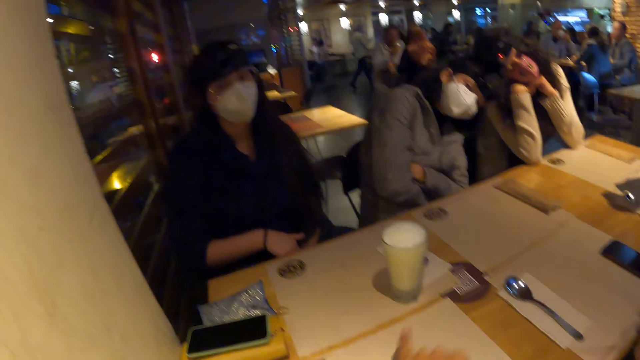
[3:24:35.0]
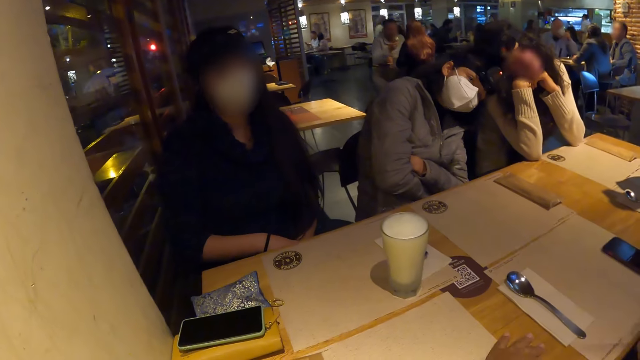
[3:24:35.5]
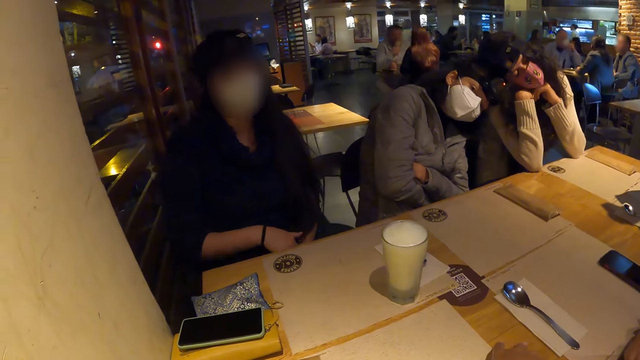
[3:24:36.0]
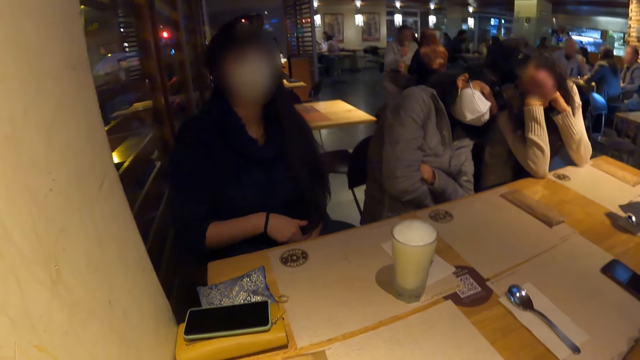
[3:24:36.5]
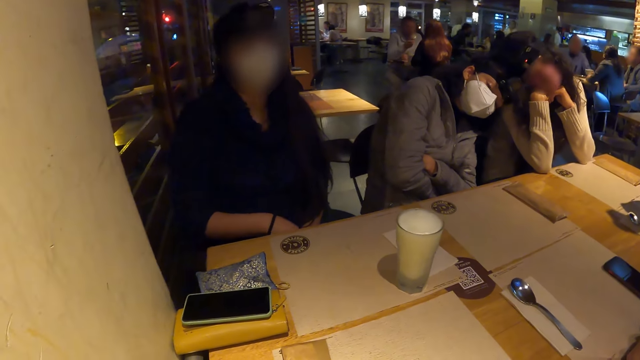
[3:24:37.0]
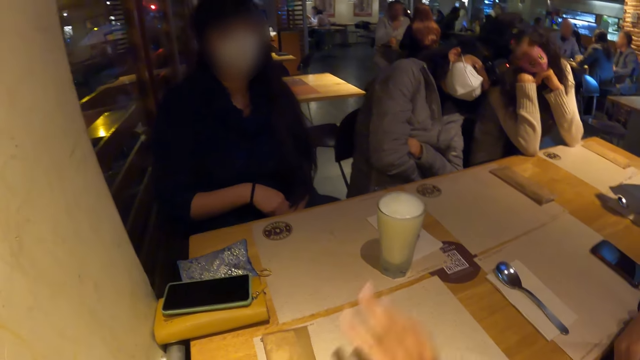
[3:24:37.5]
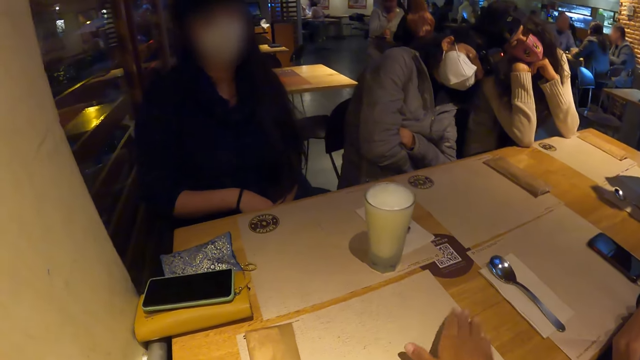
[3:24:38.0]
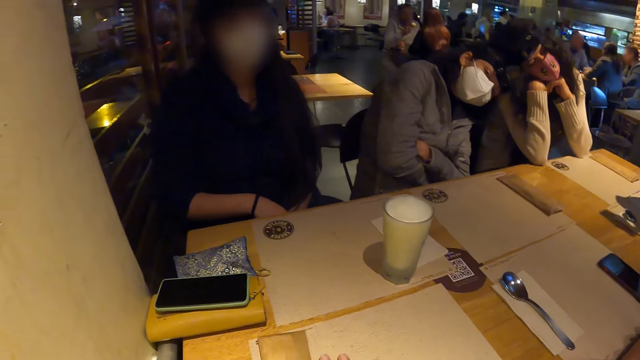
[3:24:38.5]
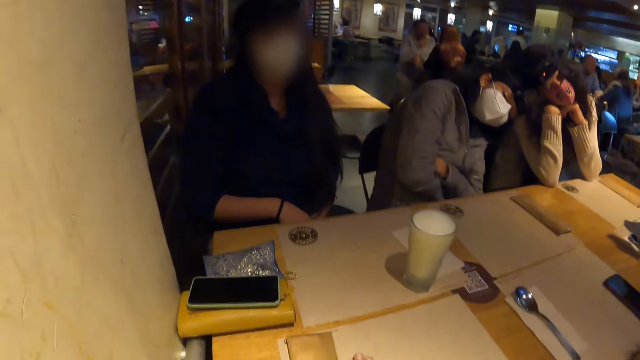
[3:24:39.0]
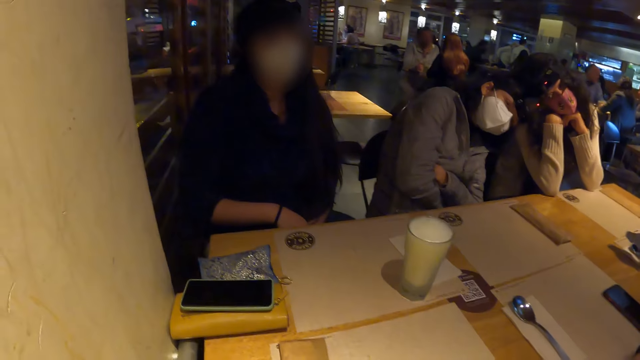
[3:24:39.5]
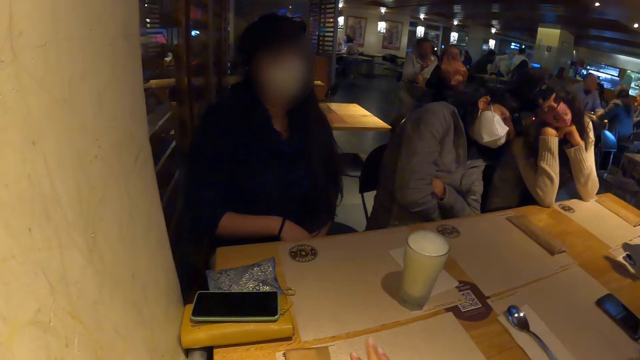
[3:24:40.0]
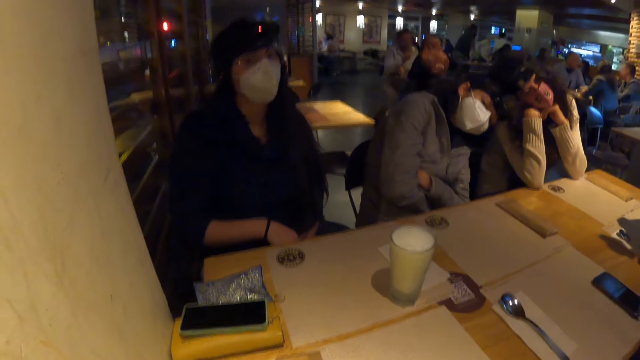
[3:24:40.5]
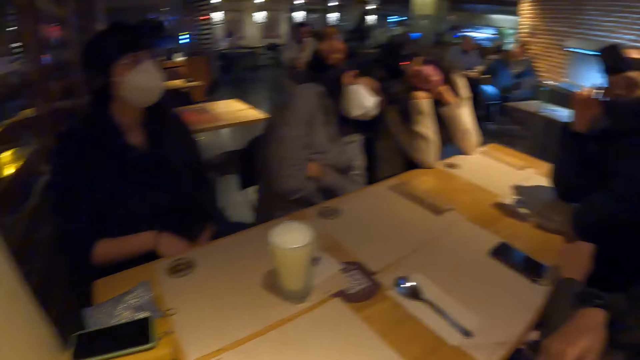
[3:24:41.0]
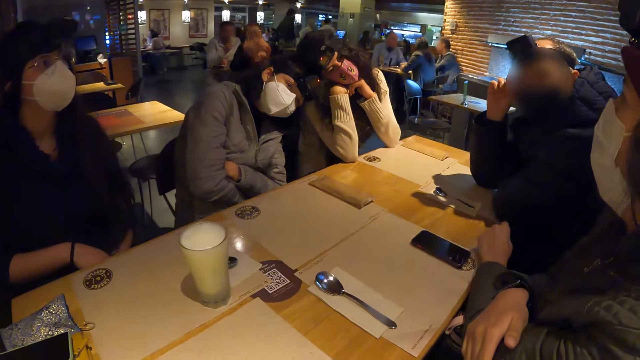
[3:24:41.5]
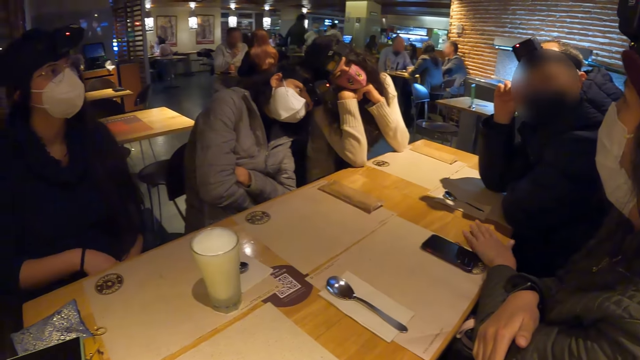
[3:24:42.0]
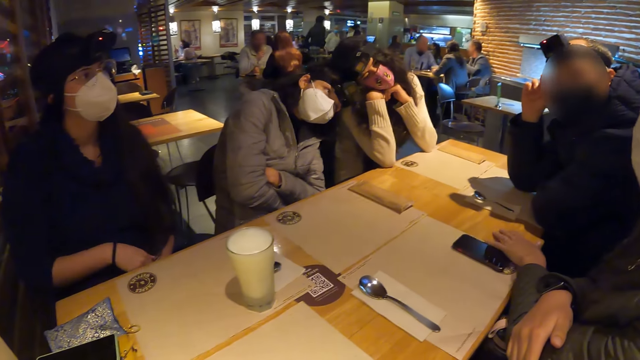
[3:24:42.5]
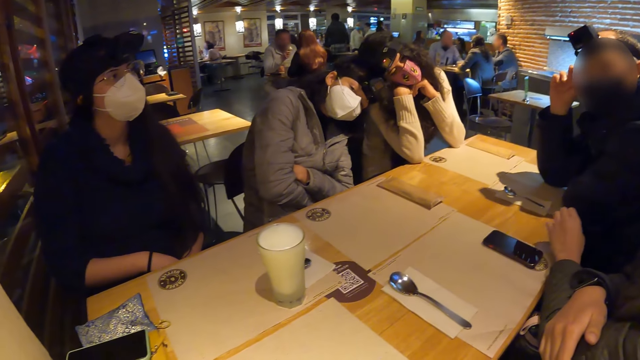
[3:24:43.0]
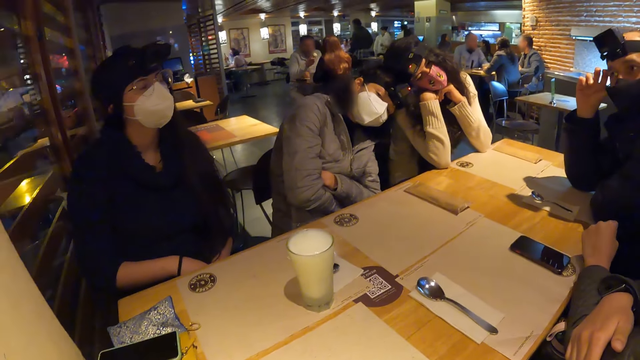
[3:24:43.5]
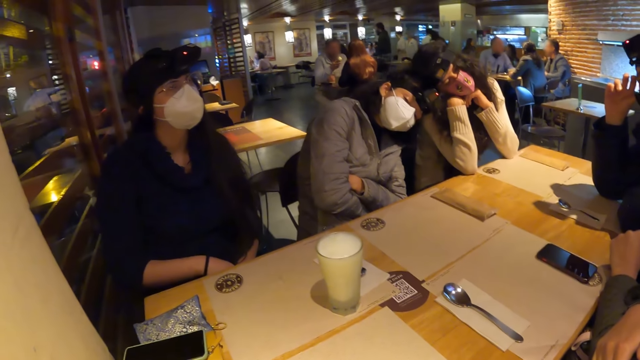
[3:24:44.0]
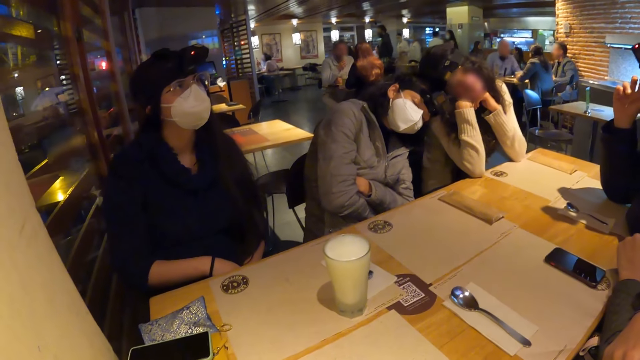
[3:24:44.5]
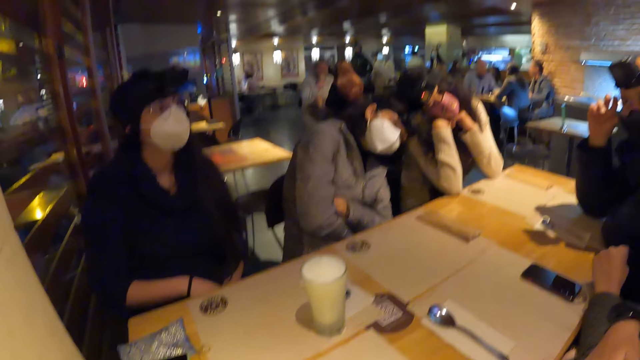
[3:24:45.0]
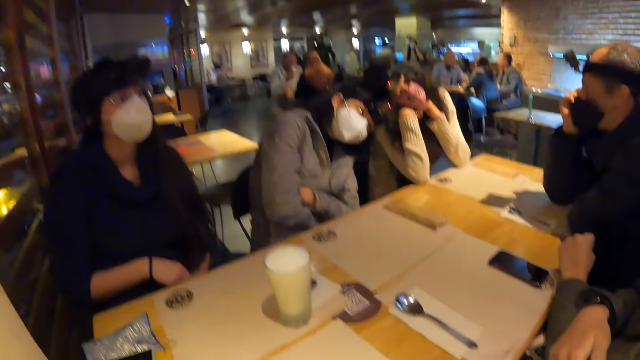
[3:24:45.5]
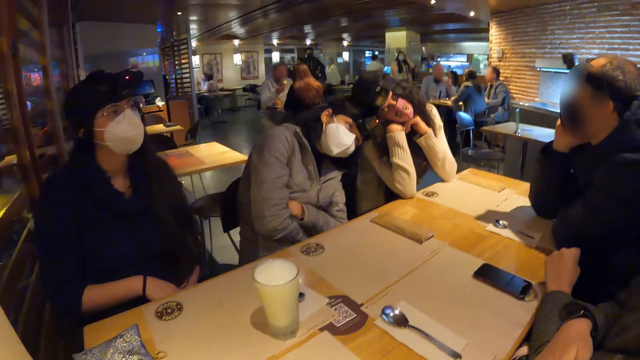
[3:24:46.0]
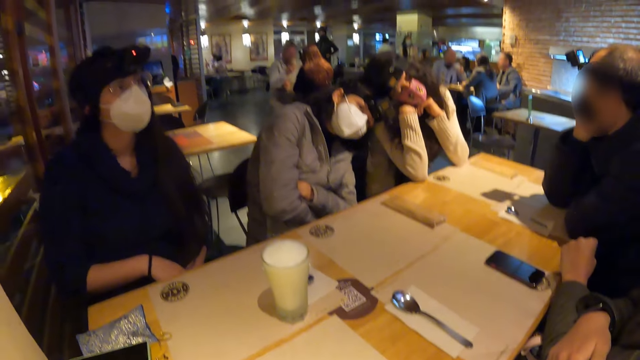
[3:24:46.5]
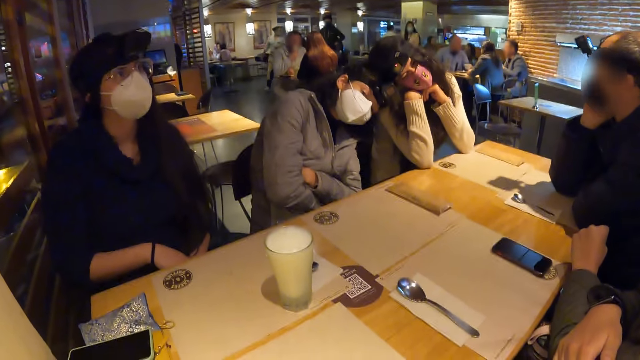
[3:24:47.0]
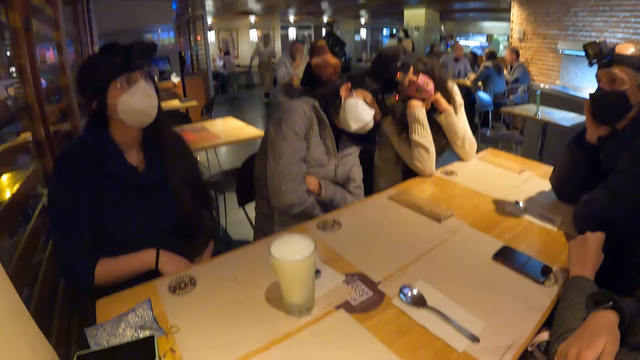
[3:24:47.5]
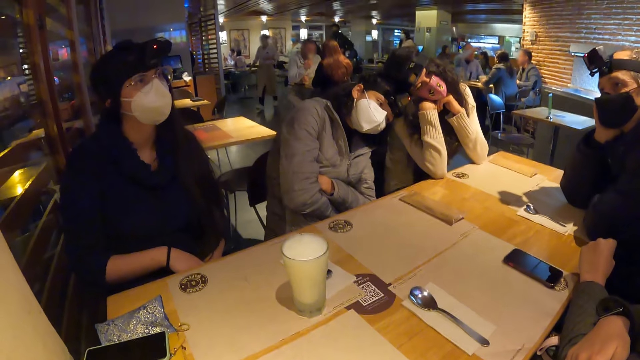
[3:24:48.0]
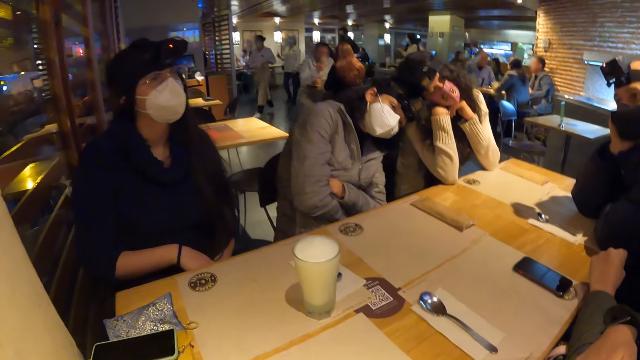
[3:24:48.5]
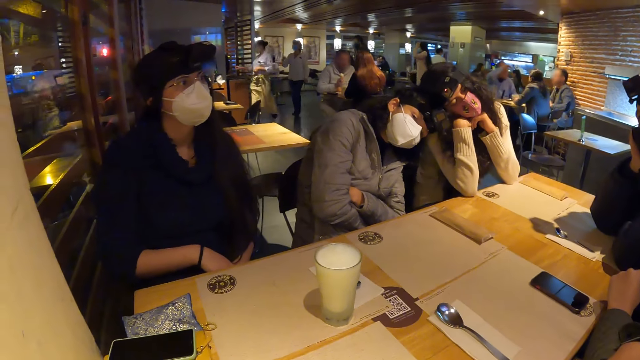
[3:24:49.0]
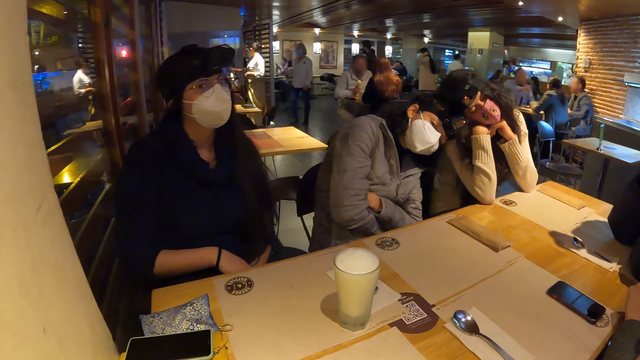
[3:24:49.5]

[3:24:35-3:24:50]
The camera wearer looks around. He places his right hand on the table. He uses gestures. He touches the table with his right hand. He touches the table again. He looks around. A man looks around. A woman touches the table with her left hand. The woman places her left hand on the table. The man rests his head on his right hand.

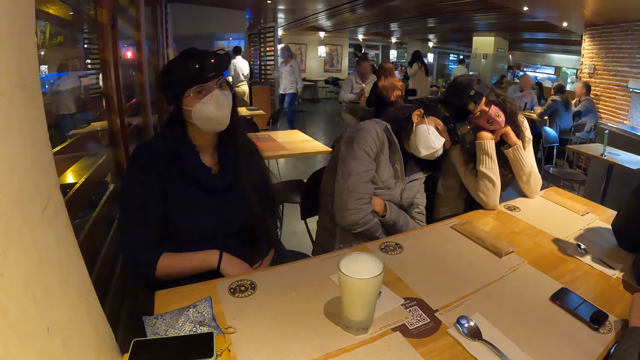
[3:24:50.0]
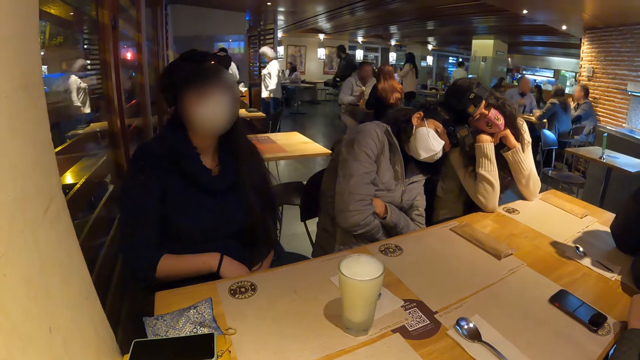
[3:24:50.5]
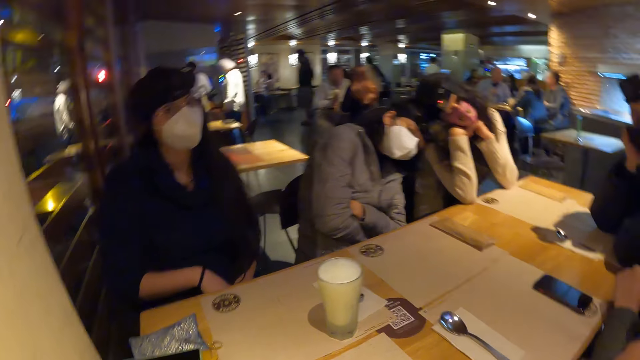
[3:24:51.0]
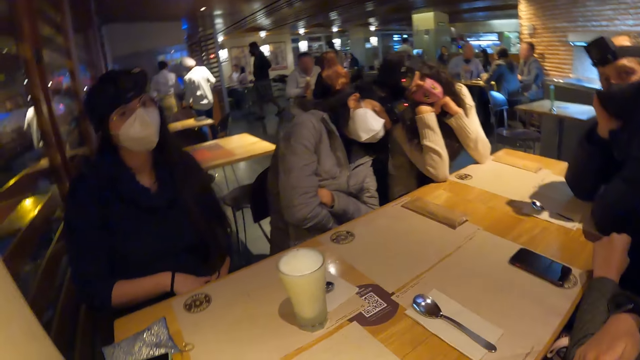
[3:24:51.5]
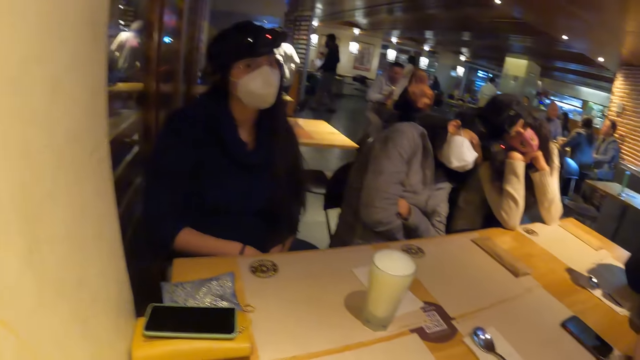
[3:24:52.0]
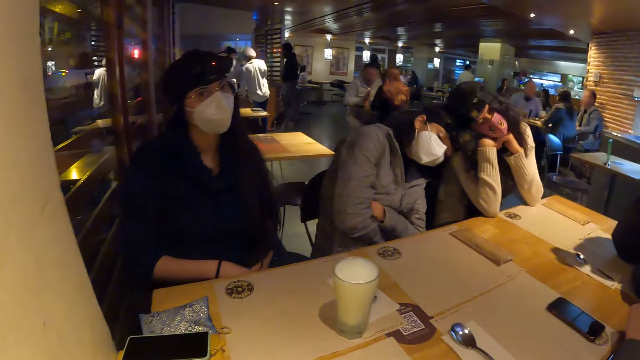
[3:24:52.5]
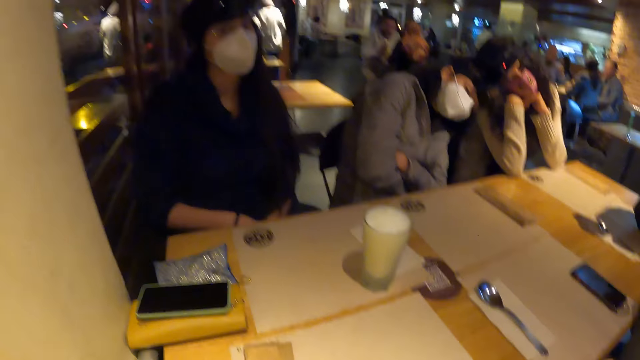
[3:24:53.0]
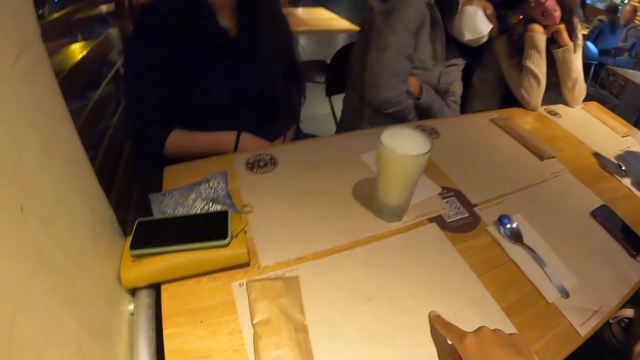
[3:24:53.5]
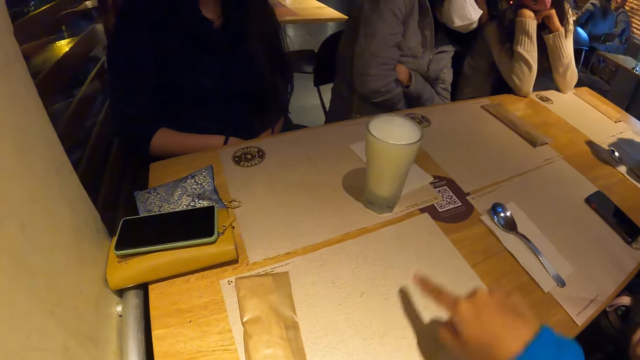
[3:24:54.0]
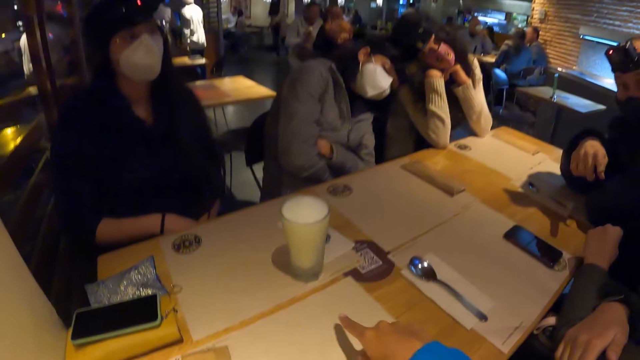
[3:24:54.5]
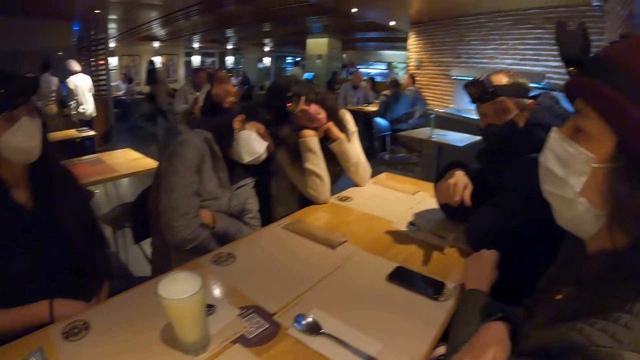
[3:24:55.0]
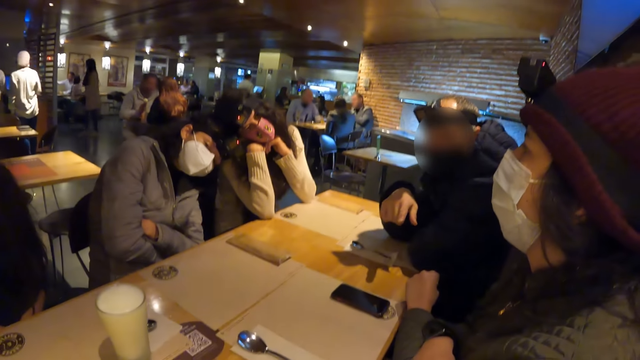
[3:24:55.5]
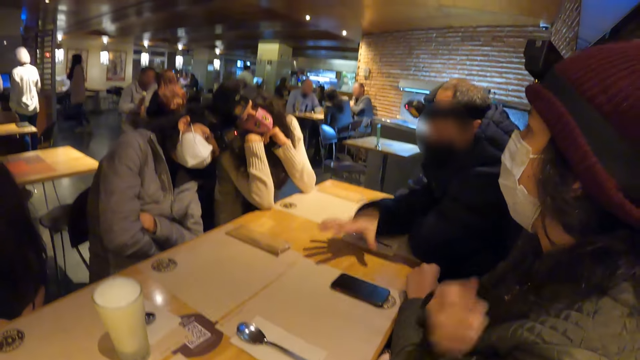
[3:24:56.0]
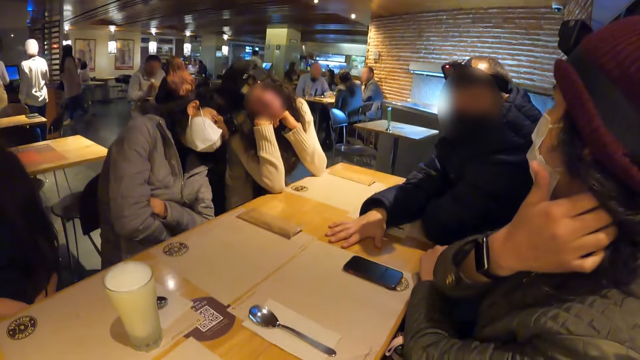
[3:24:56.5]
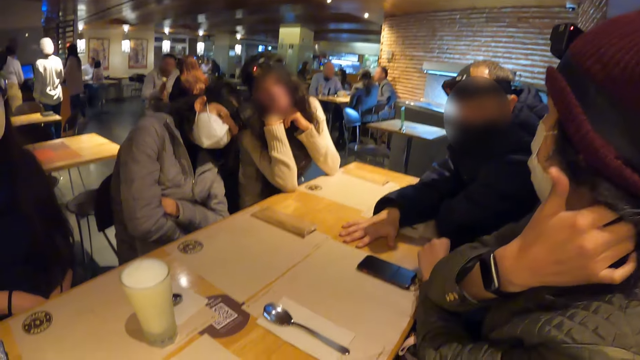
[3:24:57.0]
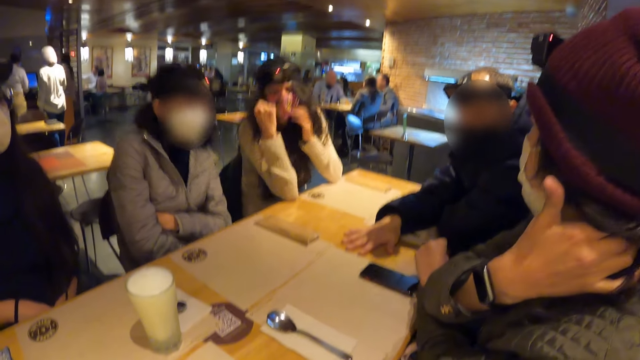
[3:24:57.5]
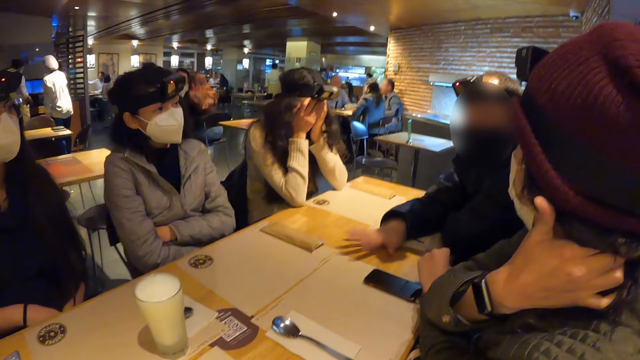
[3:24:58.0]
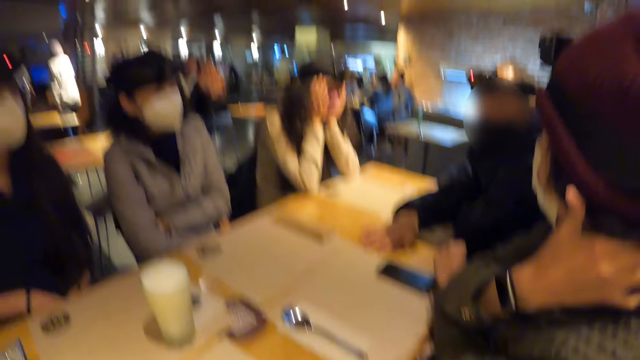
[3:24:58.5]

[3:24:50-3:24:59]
The camera wearer touches the table with his right hand. He uses gestures. A man looks around. The camera wearer looks around. The man places his right hand on the table. A woman touches her neck with her right hand. The man hits his right hand on the table. Another woman covers her face with both hands.
